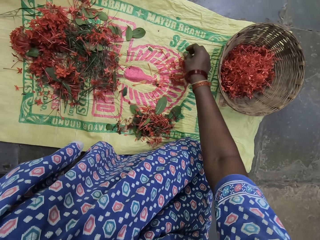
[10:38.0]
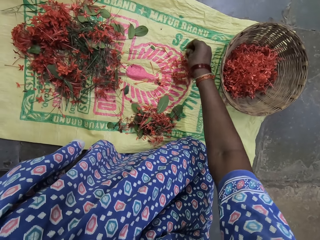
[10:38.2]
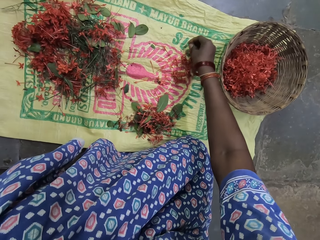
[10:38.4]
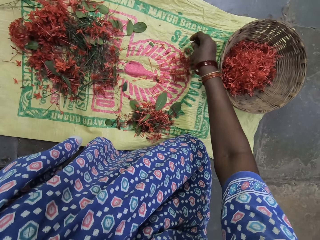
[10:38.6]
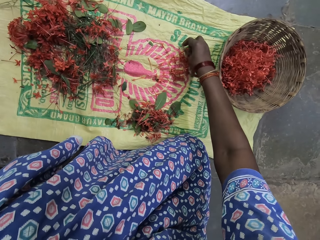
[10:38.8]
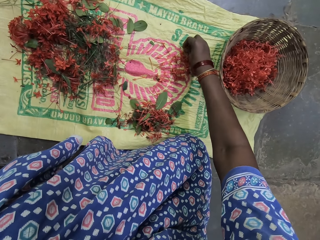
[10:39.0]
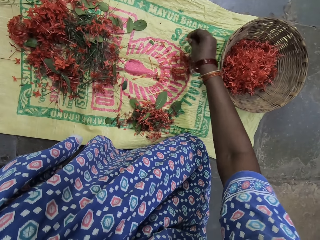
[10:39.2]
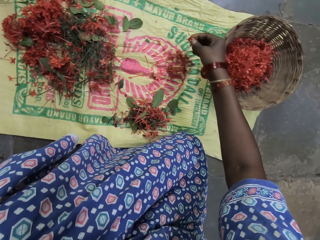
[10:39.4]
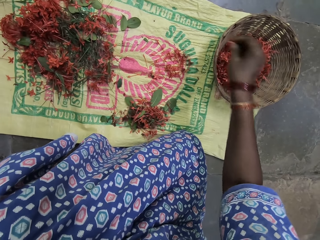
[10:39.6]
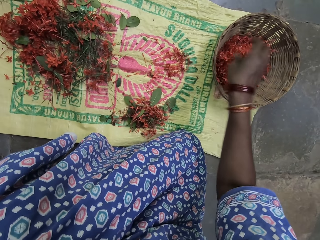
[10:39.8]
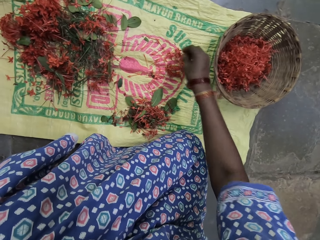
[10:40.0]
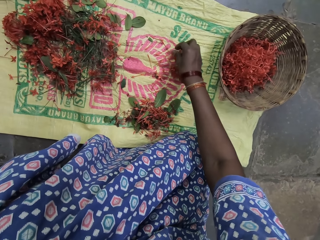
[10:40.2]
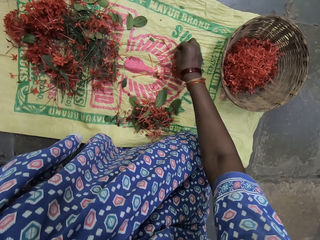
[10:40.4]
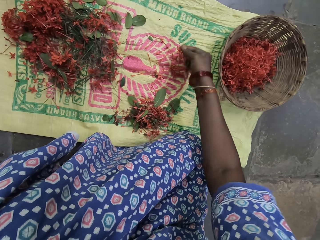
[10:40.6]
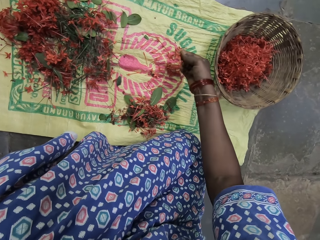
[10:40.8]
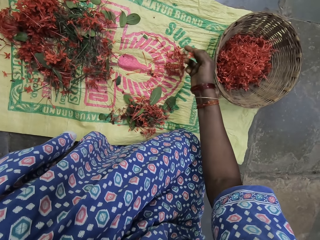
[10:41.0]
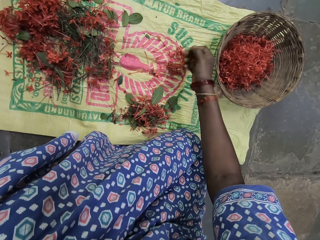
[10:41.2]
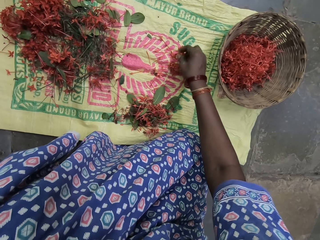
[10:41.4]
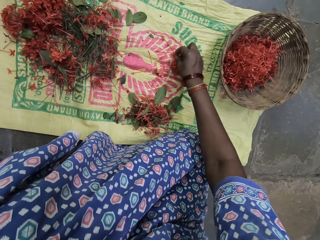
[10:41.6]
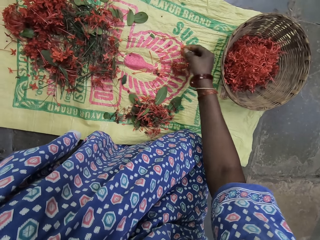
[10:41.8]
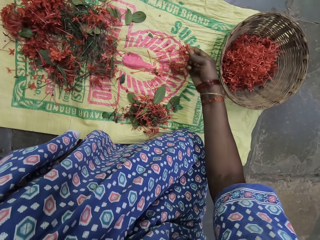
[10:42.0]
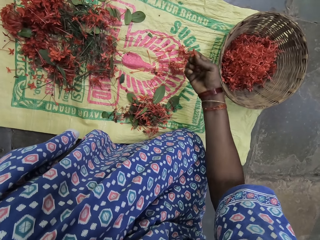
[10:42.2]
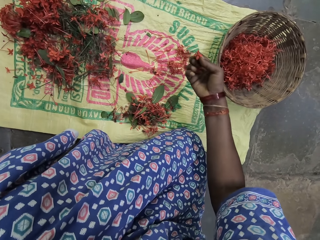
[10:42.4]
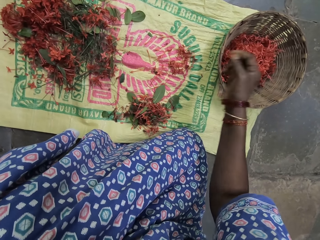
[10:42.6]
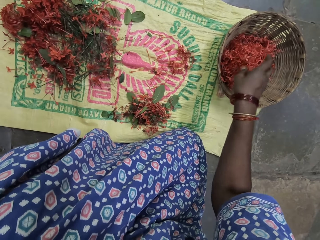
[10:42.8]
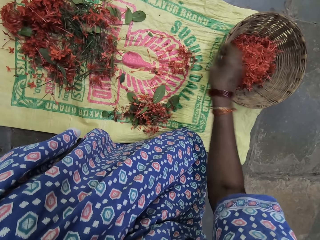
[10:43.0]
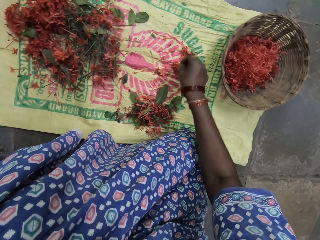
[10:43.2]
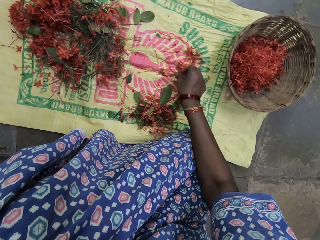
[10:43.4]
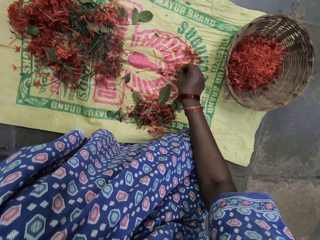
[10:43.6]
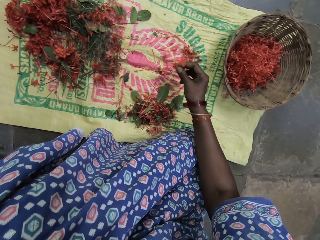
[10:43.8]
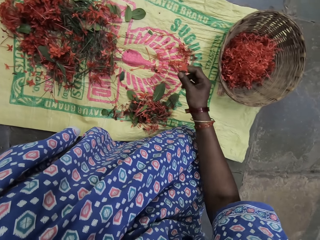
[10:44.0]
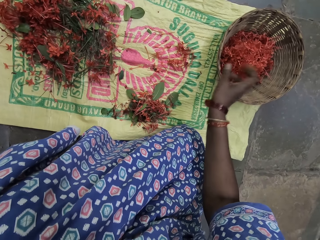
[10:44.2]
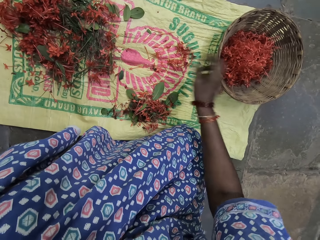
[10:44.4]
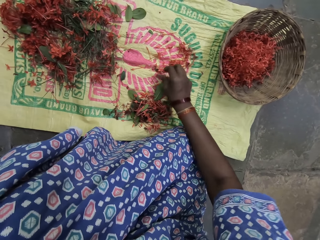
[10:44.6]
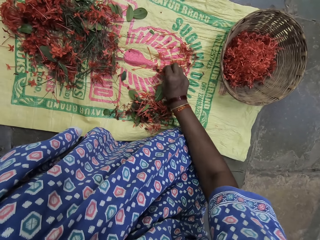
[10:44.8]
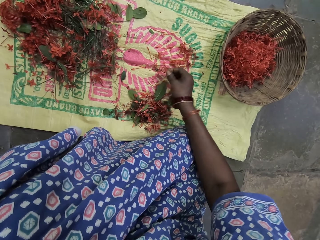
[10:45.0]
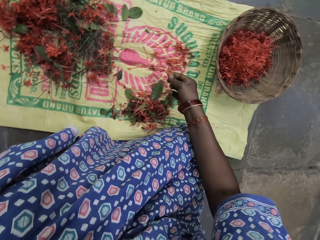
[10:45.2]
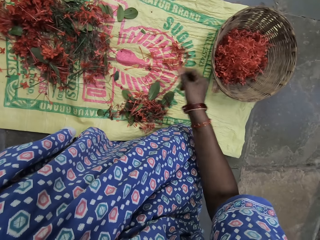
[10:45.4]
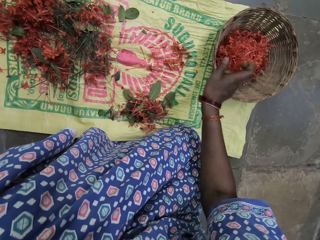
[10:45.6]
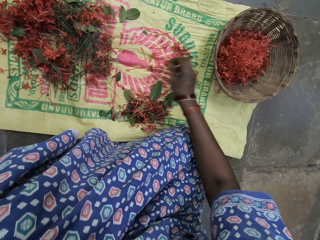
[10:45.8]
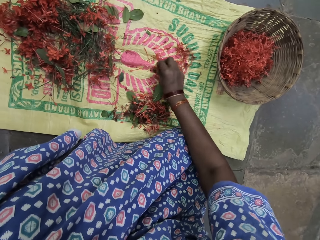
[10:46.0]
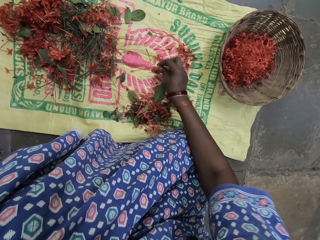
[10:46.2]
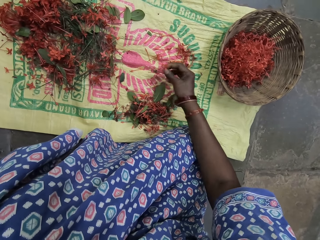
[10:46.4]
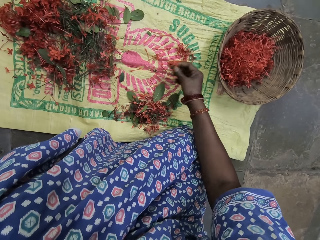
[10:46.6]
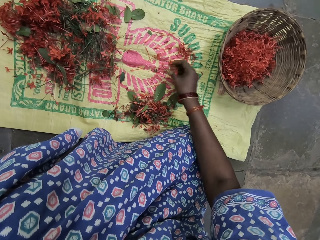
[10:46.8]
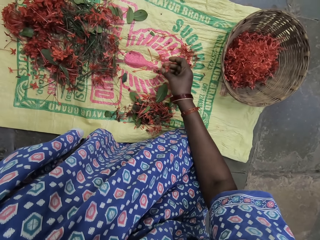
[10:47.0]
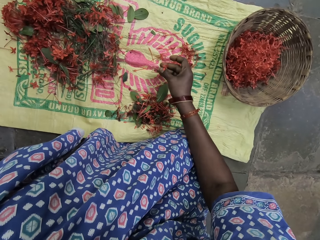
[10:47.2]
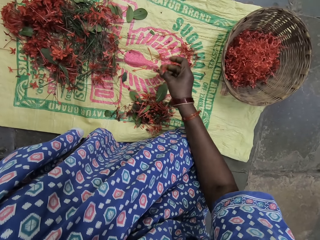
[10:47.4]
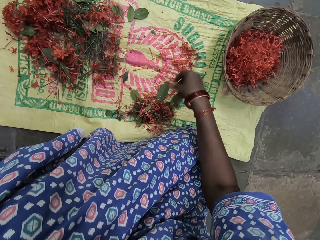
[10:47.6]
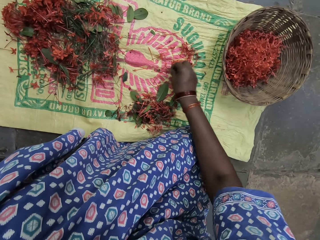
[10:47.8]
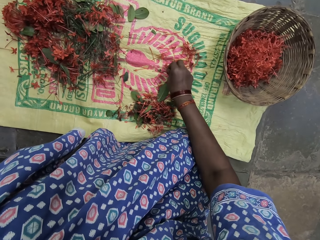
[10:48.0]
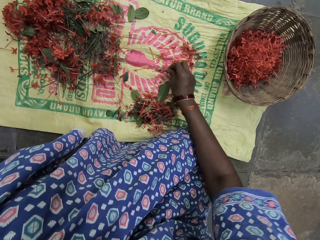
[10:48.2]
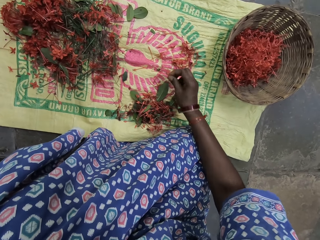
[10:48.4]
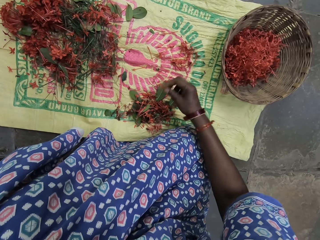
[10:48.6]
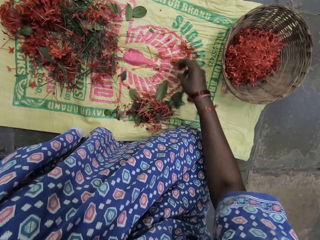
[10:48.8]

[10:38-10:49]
The camera wearer picks up the filament of a flower from the sack. They put the filament of the flower inside the basket. They pick up the filaments of the flower from the sack. They put the filaments of the flower inside the basket. They pick up the filament of the flower from the sack. They put the filament of the flower inside the basket. They pick up the filament of the flower from the sack. They move the flower stalks on the sack.

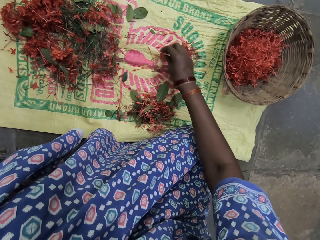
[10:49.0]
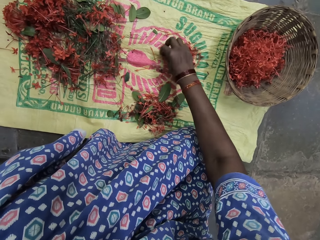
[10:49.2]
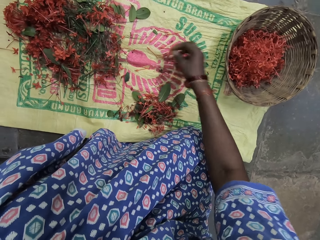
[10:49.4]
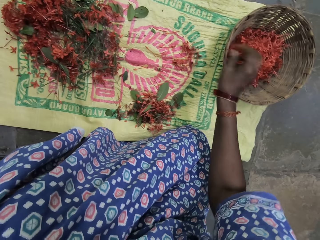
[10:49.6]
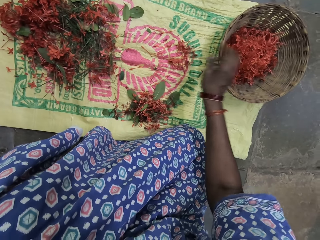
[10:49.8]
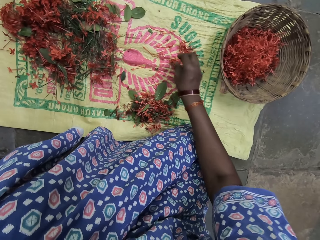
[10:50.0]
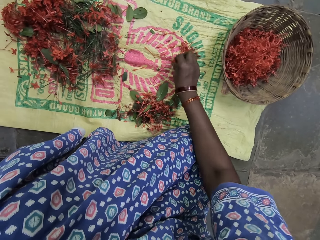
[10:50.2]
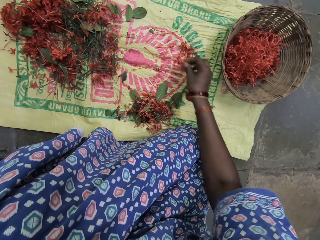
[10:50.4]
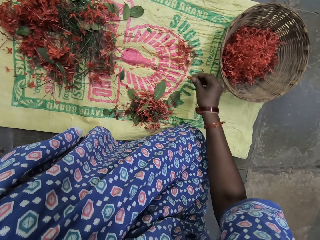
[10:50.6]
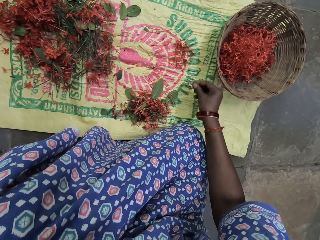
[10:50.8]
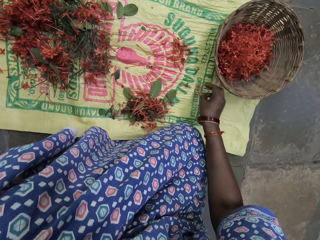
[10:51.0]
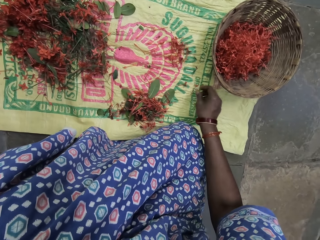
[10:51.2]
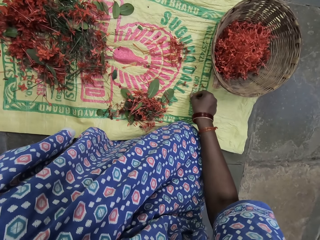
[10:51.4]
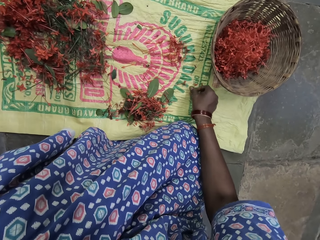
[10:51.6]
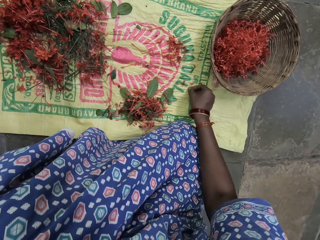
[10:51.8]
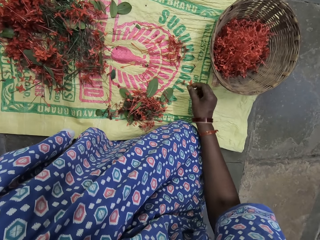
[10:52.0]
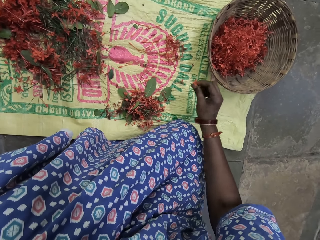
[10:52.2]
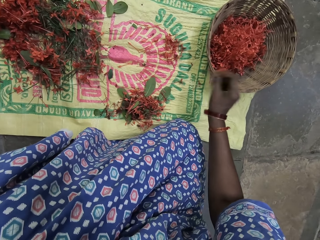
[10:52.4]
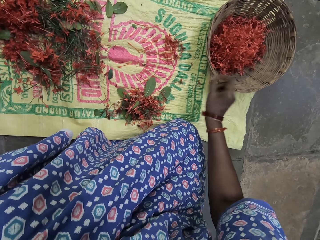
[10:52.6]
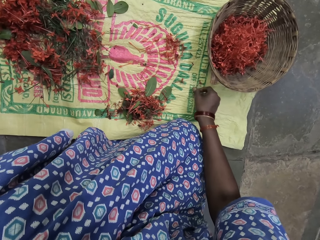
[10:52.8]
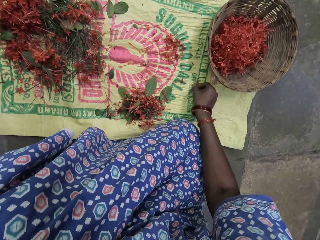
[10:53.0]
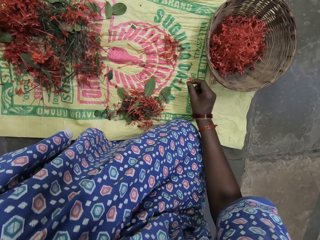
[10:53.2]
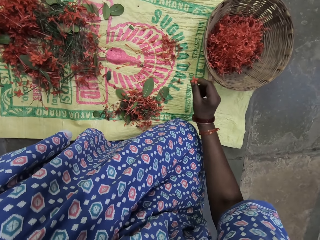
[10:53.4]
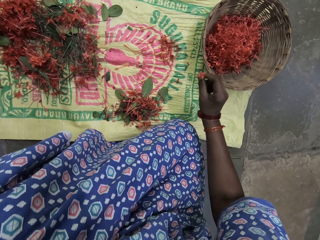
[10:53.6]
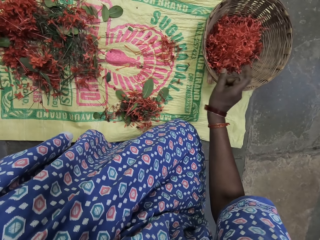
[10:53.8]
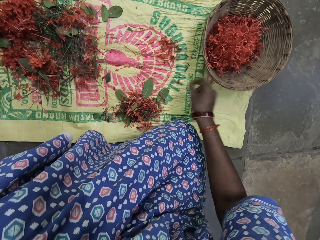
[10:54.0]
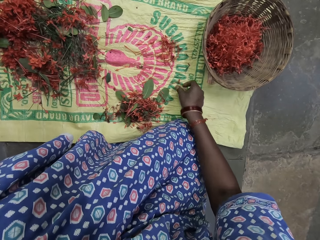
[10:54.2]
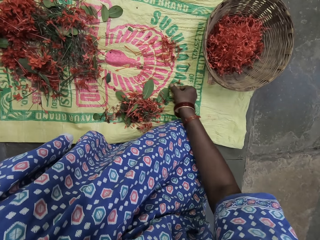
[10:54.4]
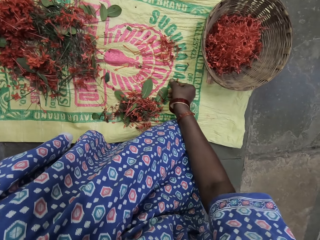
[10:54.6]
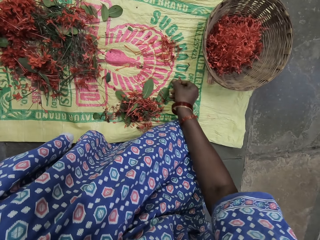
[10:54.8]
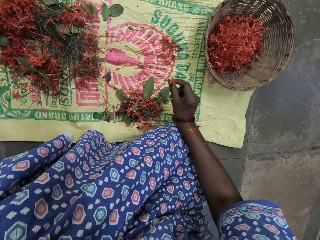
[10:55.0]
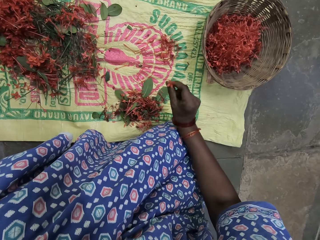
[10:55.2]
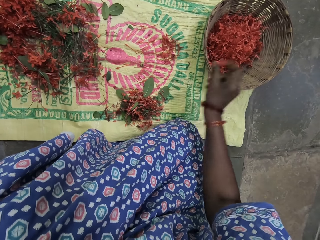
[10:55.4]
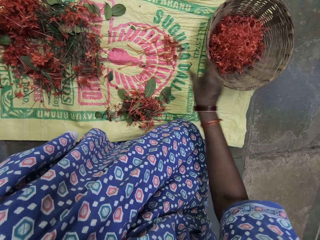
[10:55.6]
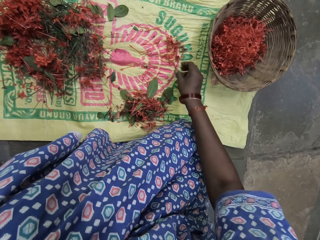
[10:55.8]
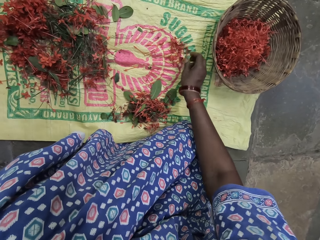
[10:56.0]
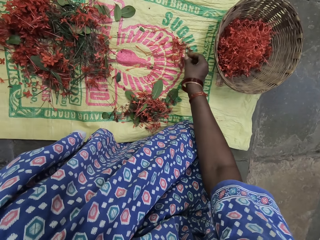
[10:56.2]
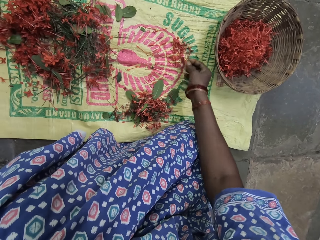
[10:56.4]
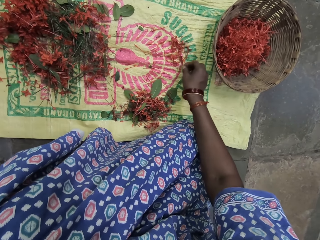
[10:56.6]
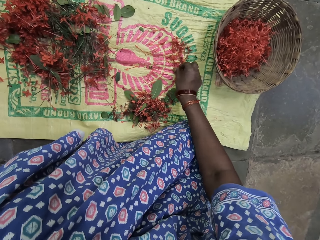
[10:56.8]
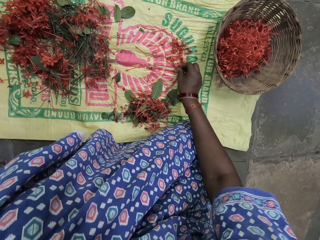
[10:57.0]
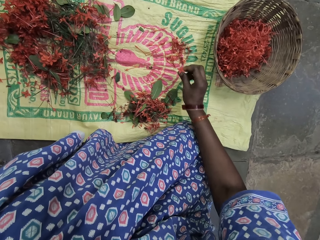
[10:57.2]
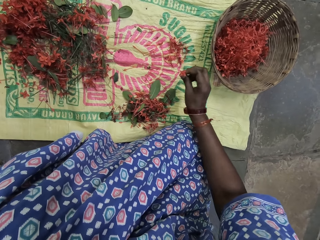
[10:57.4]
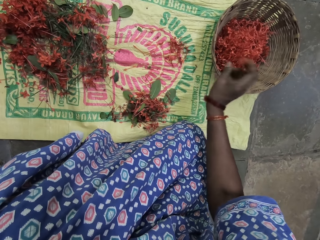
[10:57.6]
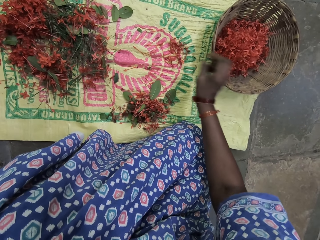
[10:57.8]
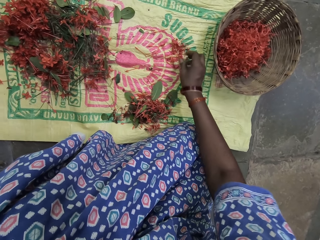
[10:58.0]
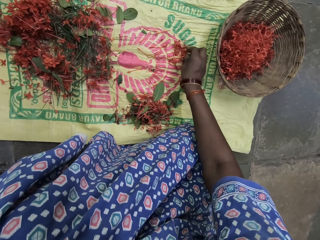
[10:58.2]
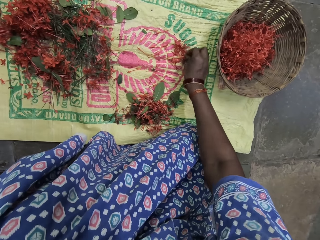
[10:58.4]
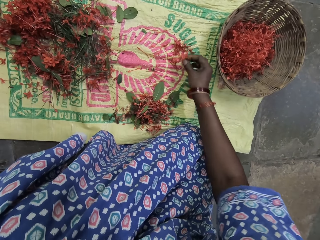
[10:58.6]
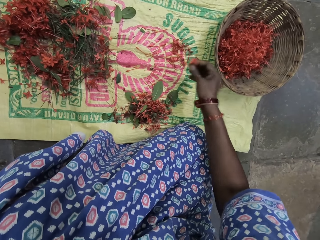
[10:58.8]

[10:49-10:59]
The camera wearer picks up the filament of a flower from the sack. They put the filament of the flower inside the basket. They move the filaments of the flower on the sack. They pick up the filament of the flower from the sack. They put the filament of the flower inside the basket. They pick up the filament of the flower from the sack. They put the filament of the flower inside the basket. They pick up the filament of the flower from the sack. They put the filament of the flower inside the basket. They pick up the filament of the flower from the sack. They put the filament of the flower inside the basket. They pick up the filament of the flower from the sack.
